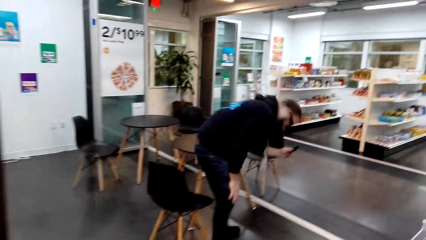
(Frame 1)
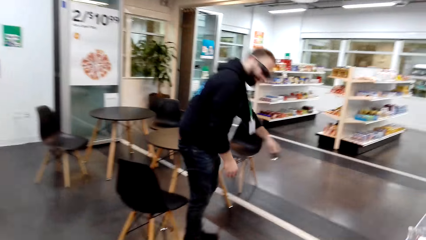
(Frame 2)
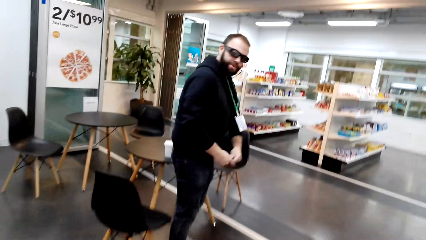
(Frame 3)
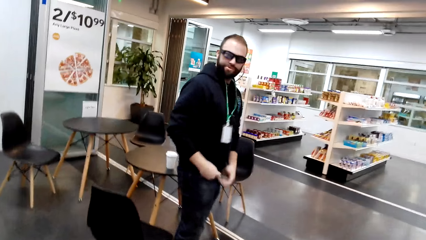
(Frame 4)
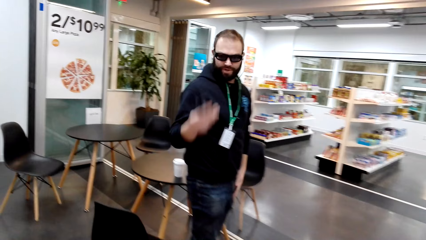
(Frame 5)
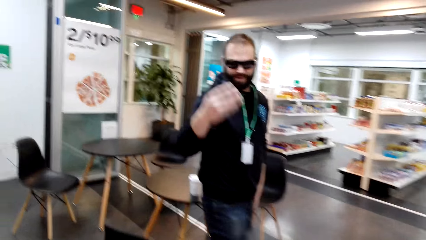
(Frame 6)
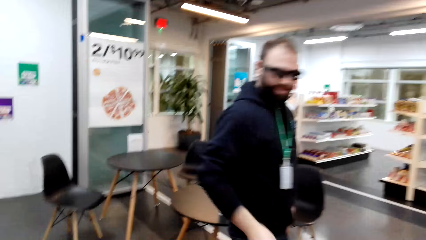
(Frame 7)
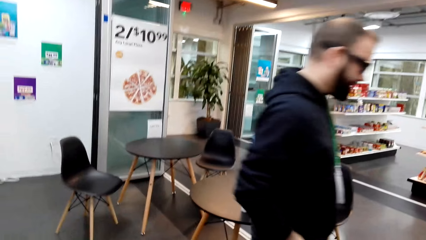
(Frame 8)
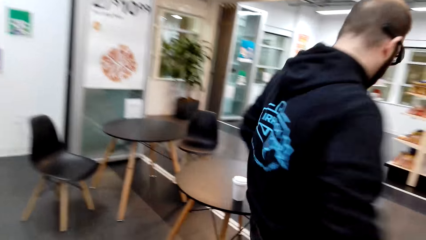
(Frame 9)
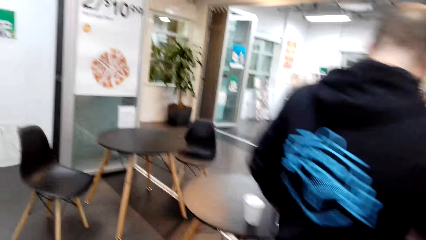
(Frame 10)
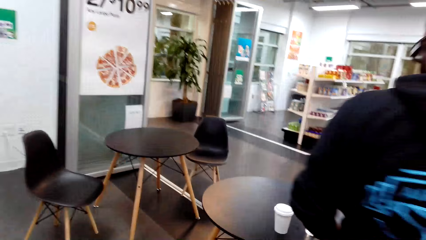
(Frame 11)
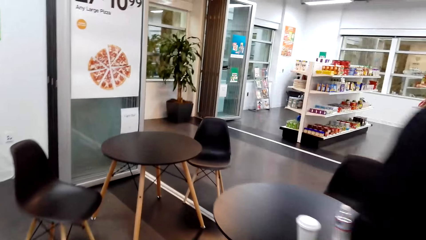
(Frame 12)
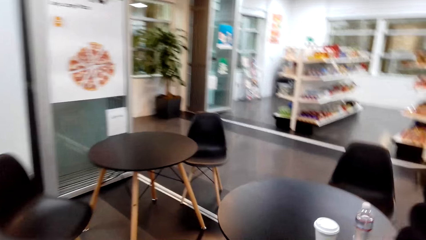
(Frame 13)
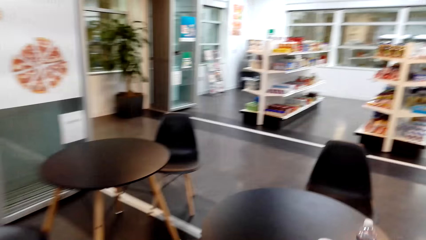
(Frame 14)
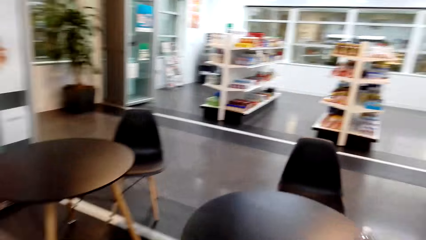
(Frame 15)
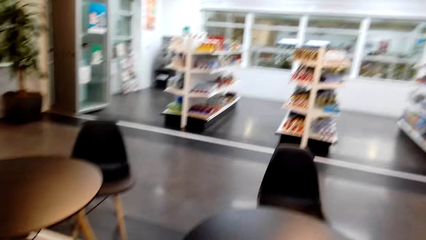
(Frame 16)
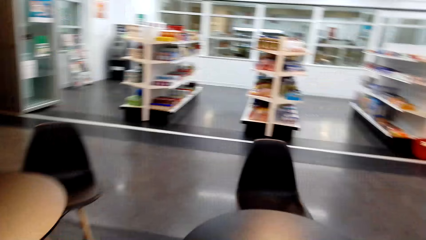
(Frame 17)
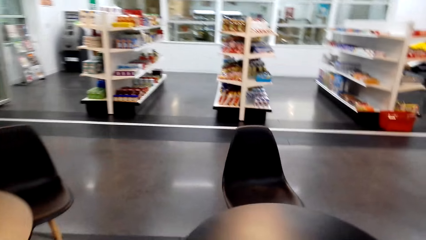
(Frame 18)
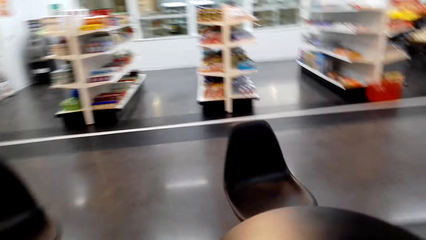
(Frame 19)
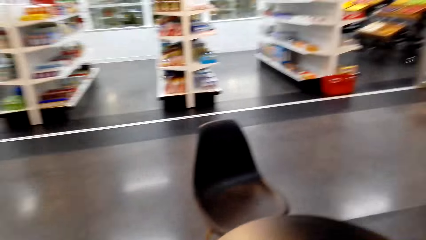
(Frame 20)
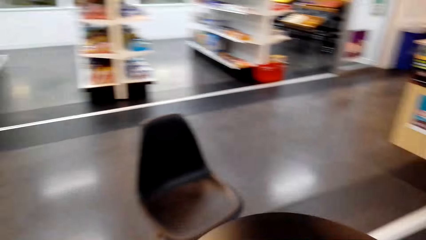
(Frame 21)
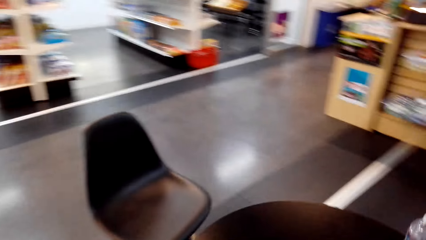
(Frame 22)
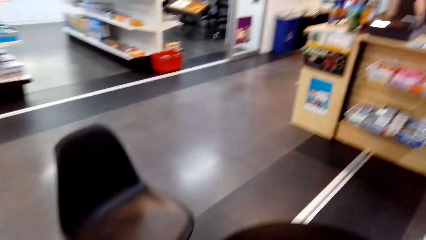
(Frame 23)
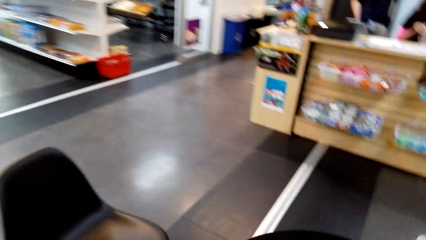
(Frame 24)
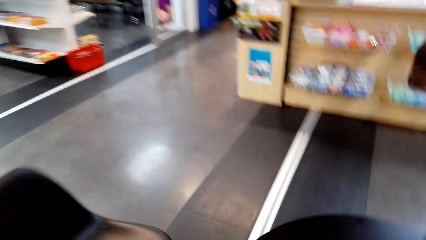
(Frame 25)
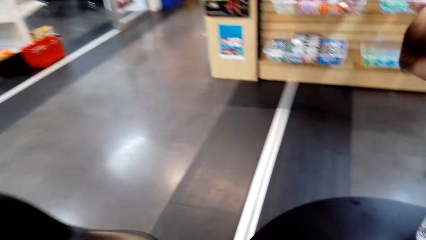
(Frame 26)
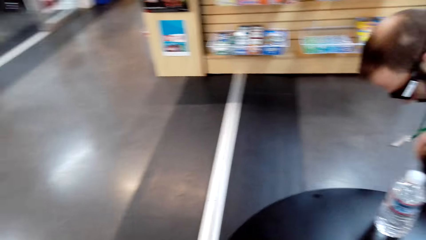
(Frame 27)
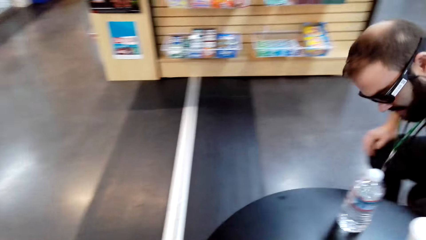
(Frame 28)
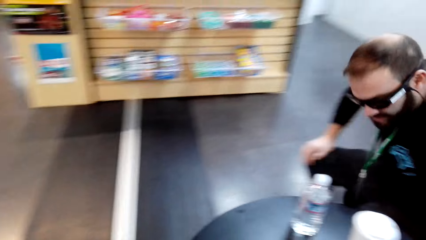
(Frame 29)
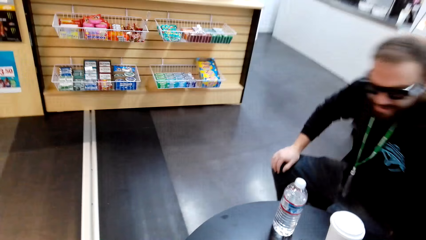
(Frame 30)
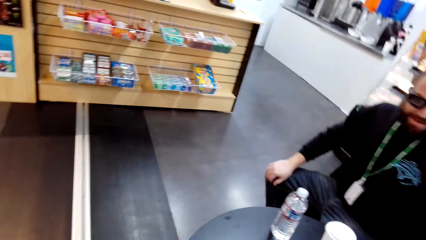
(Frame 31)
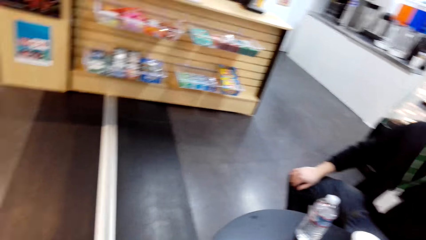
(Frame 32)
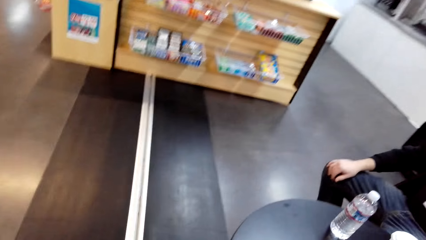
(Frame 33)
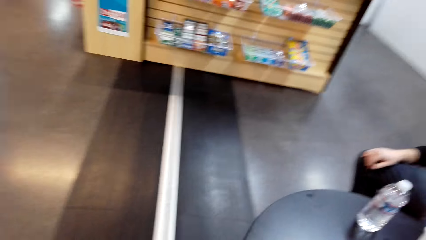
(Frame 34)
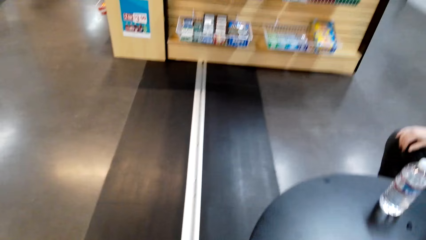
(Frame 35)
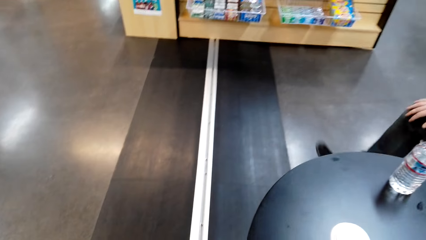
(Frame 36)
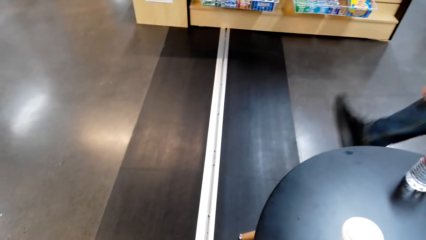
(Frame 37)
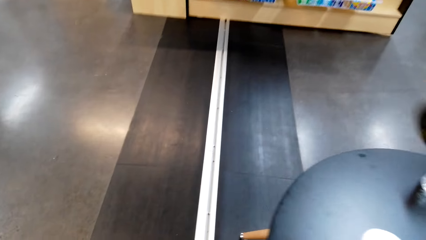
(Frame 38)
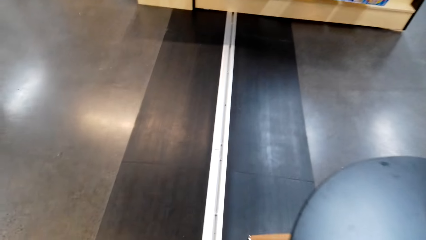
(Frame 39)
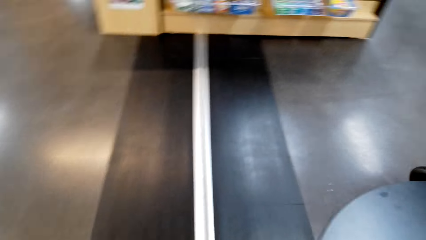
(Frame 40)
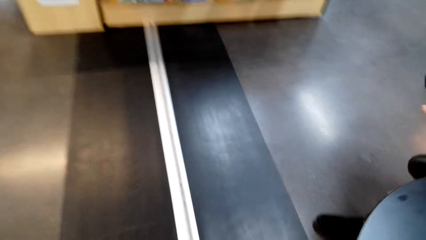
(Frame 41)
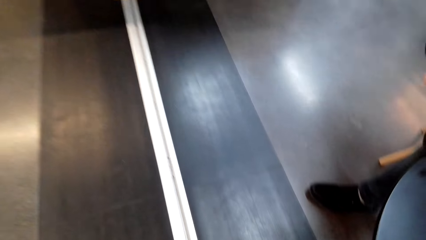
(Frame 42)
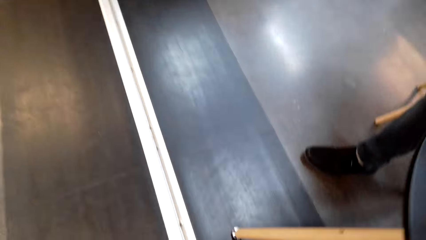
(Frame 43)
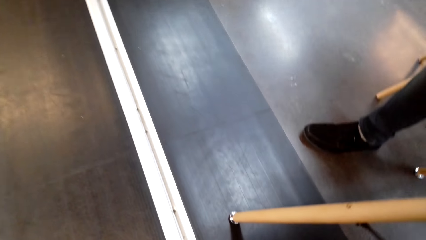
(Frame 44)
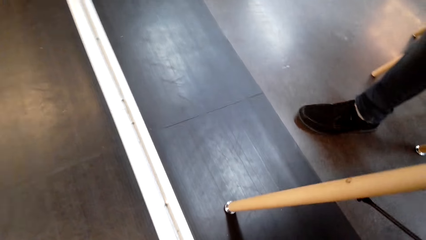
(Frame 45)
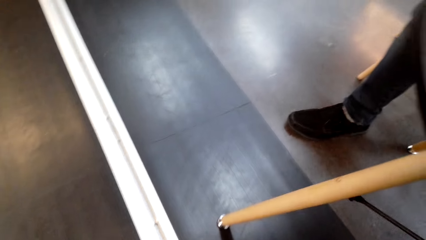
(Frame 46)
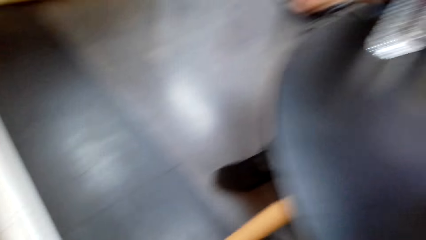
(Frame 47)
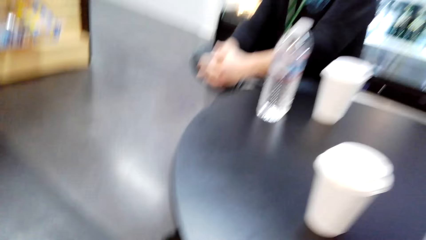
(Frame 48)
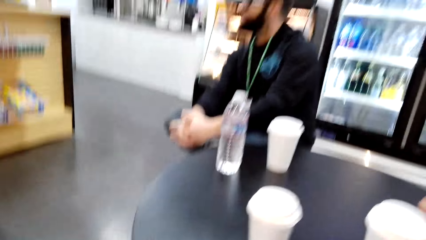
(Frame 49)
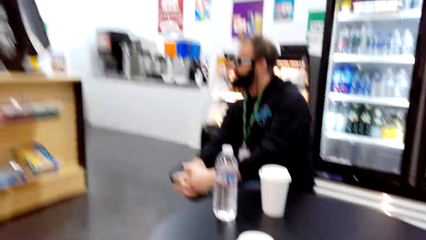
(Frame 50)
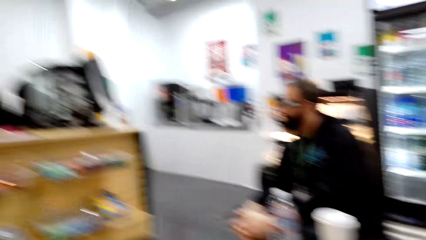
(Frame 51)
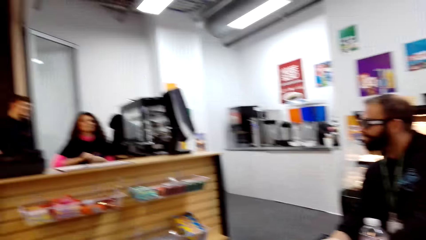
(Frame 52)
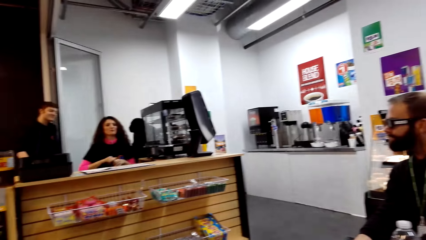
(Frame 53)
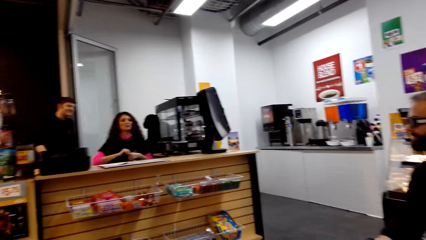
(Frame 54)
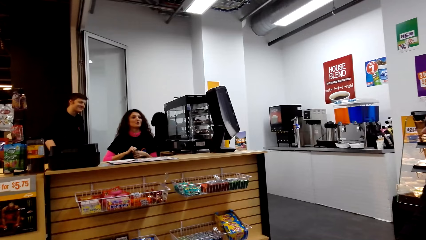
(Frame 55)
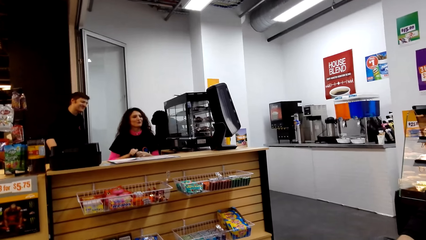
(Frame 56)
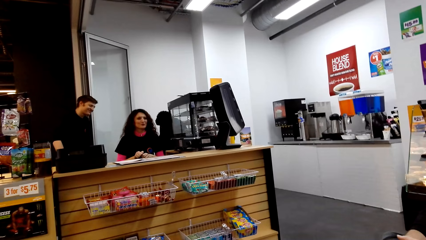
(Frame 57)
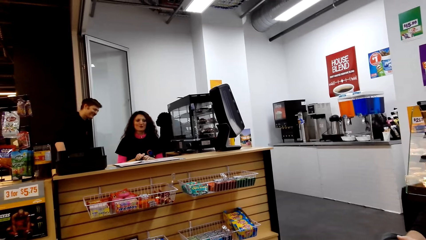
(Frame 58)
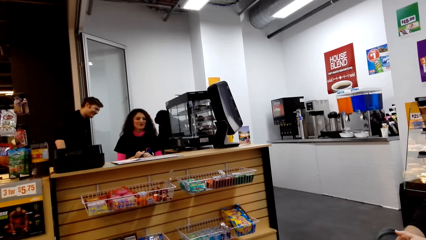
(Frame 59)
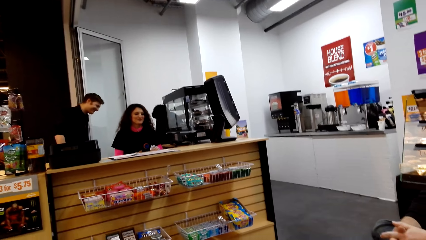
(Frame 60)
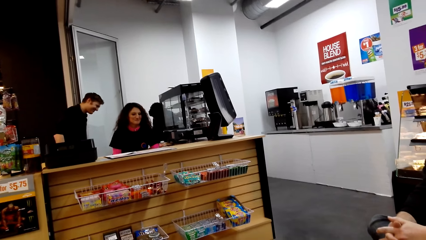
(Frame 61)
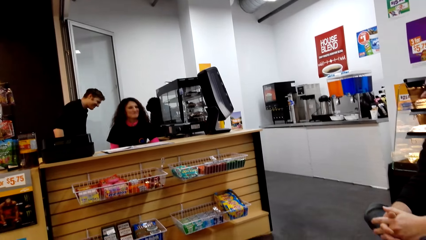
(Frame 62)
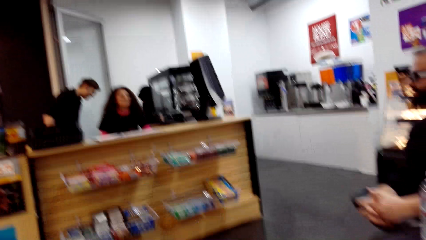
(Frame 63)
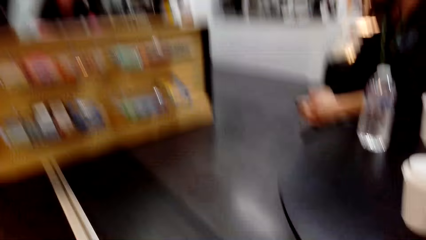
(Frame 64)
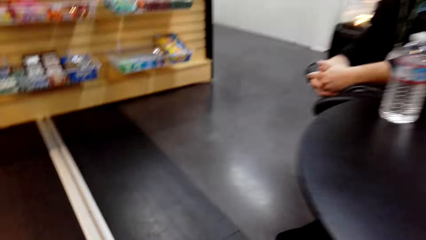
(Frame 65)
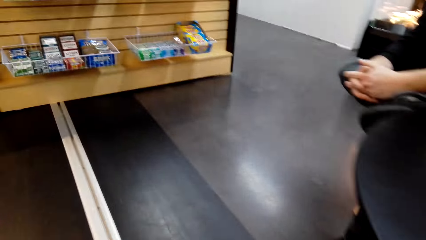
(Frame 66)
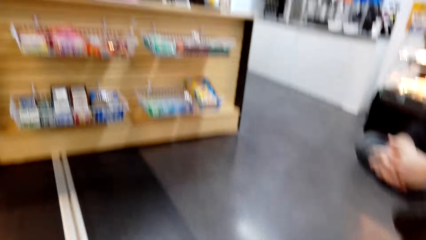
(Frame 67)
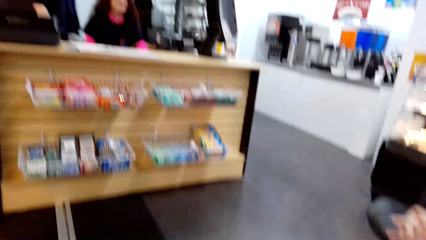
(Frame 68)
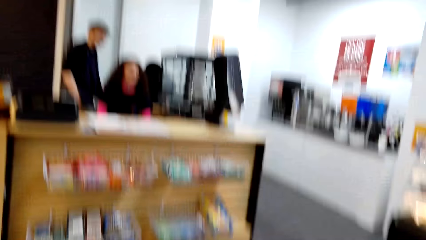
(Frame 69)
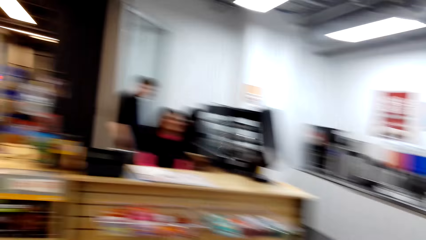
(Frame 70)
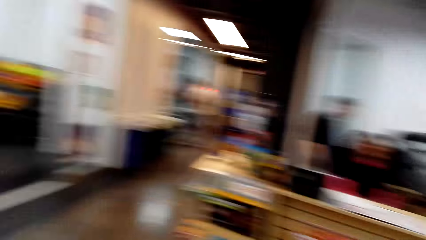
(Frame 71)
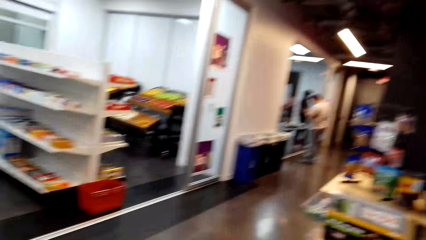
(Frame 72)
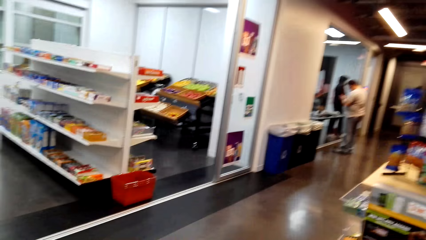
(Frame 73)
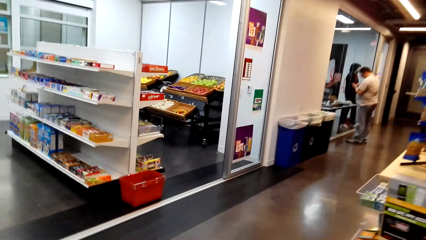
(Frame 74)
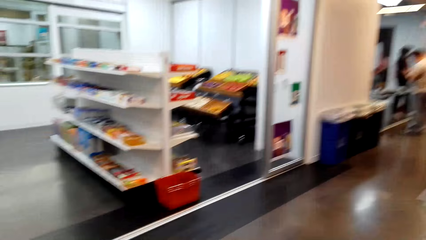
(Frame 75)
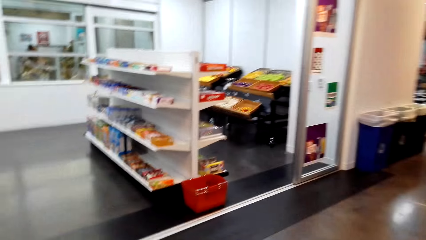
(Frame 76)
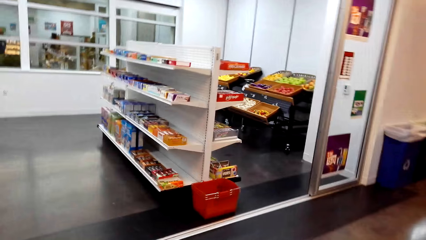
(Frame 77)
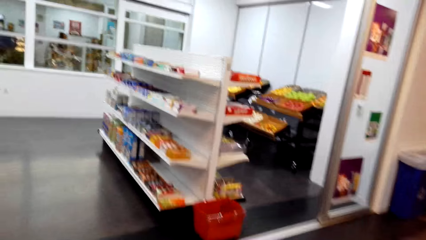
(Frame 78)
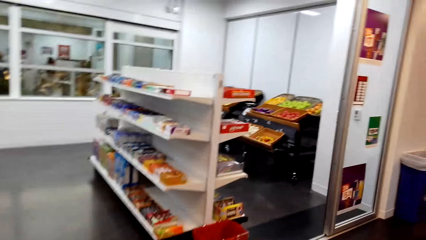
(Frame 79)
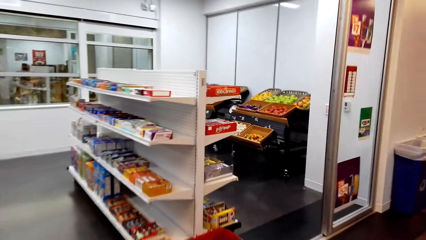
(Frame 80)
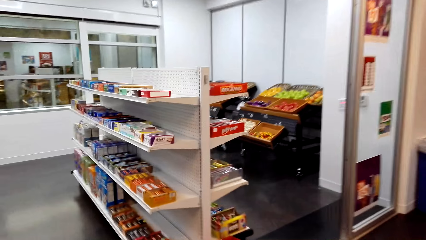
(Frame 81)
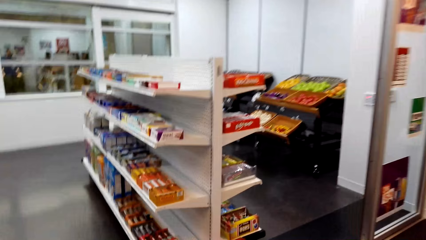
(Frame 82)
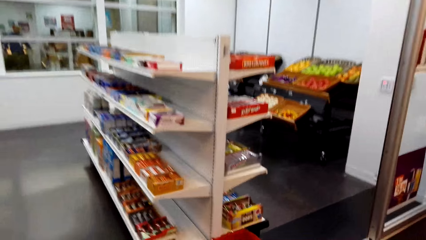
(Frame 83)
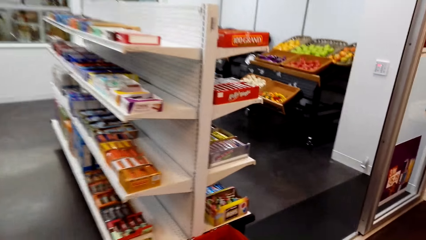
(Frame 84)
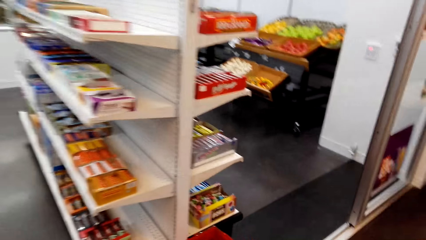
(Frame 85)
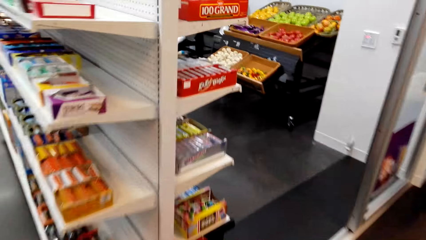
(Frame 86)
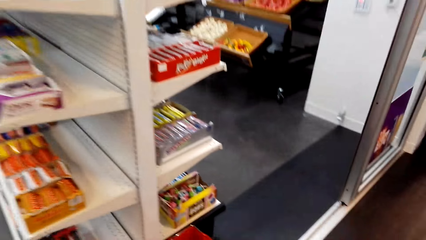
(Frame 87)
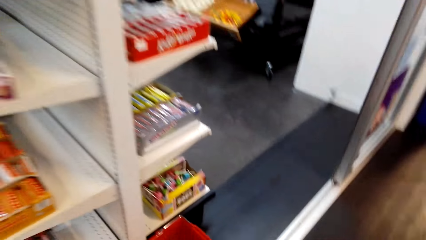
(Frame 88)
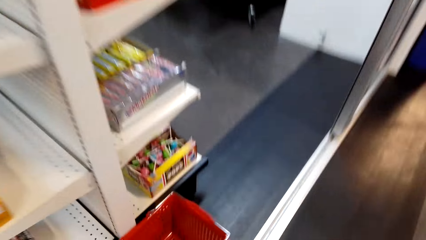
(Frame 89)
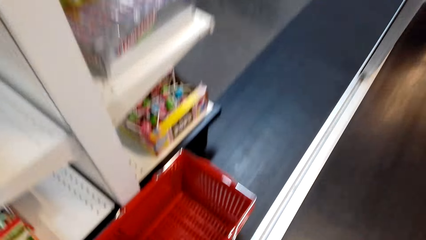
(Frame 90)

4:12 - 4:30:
The camera wearer walks on the floor. The camera wearer and a person sit on the chairs. Another person dialogues with the first person and the camera wearer. The camera wearer dialogues with a cashier. They walk on the floor. They look around the table.
